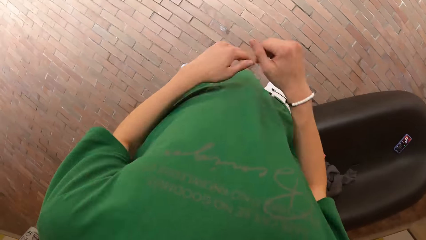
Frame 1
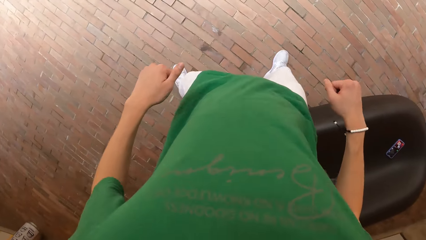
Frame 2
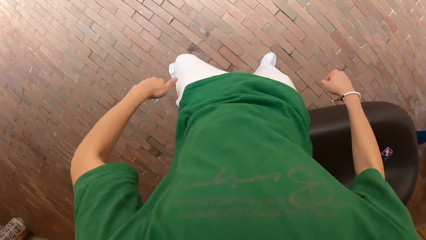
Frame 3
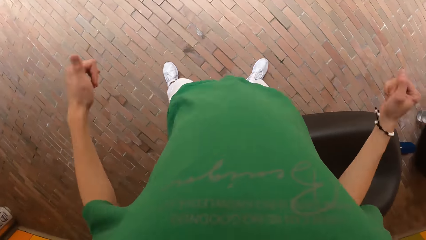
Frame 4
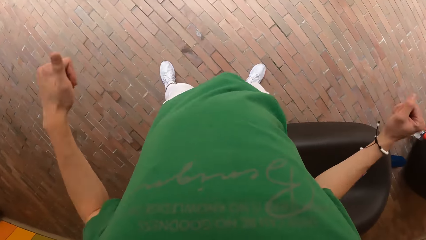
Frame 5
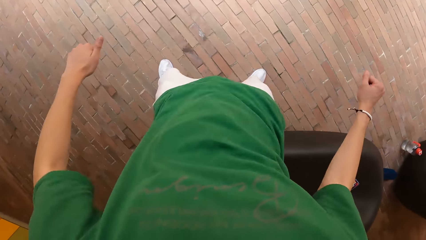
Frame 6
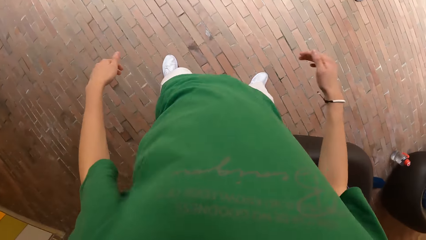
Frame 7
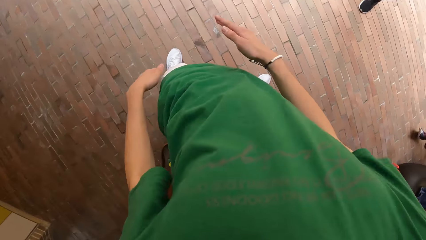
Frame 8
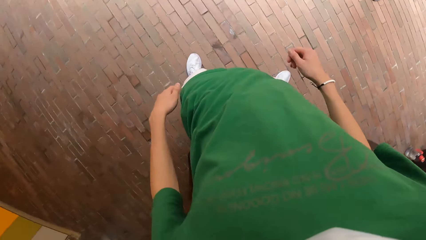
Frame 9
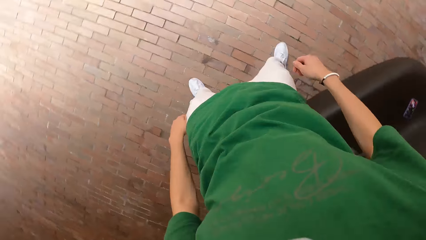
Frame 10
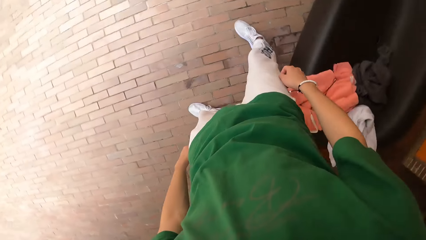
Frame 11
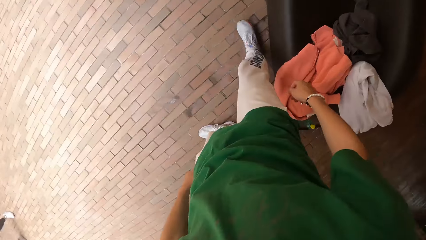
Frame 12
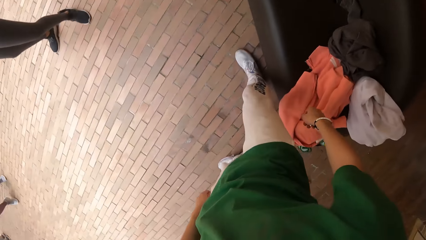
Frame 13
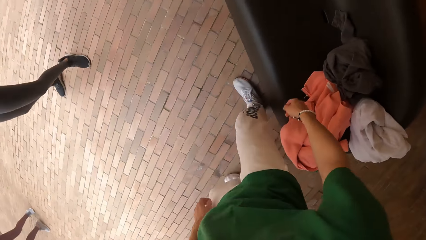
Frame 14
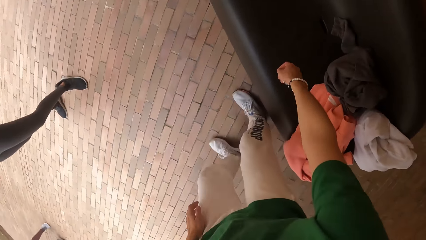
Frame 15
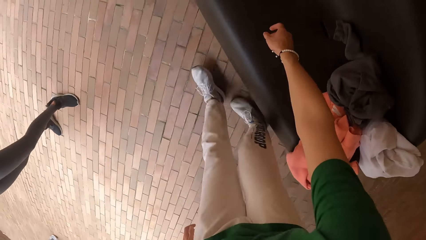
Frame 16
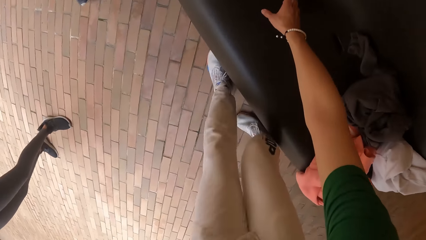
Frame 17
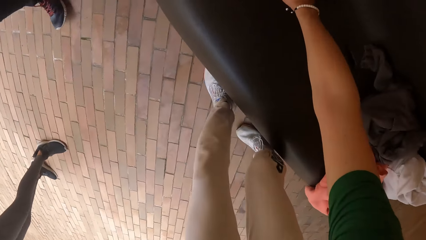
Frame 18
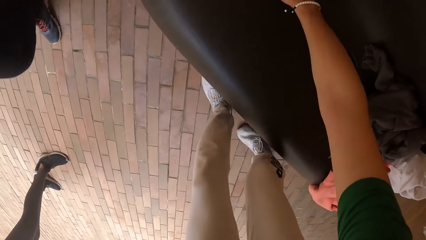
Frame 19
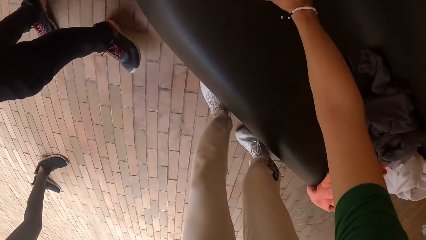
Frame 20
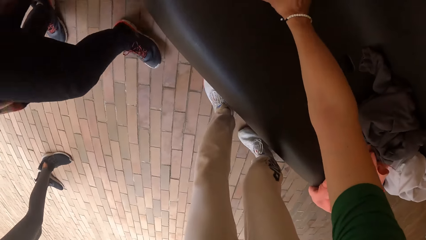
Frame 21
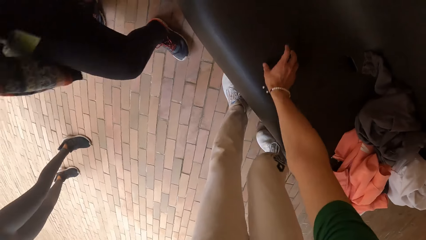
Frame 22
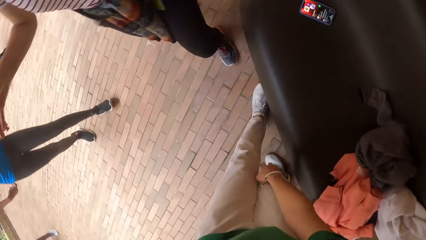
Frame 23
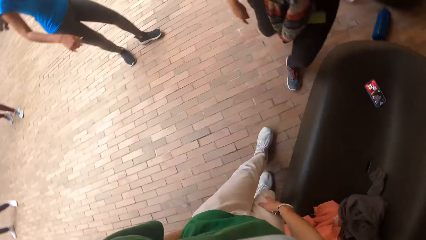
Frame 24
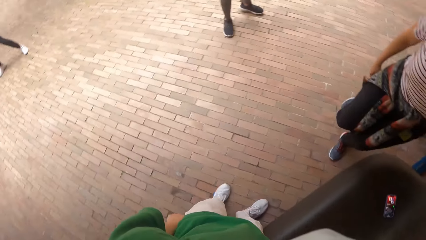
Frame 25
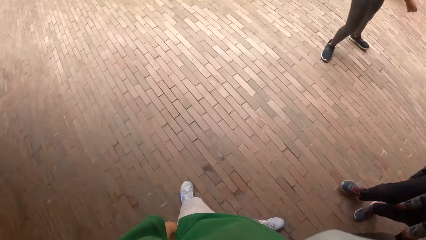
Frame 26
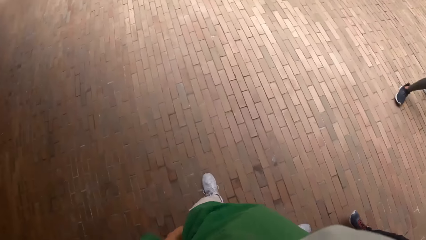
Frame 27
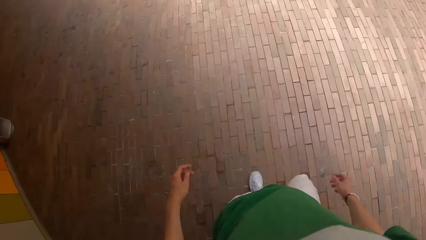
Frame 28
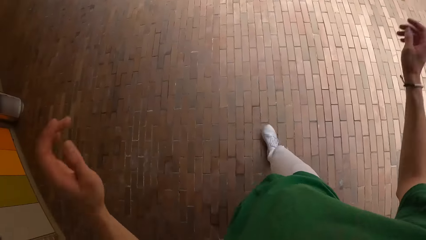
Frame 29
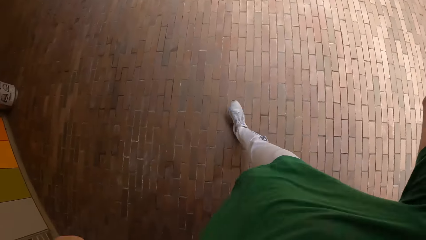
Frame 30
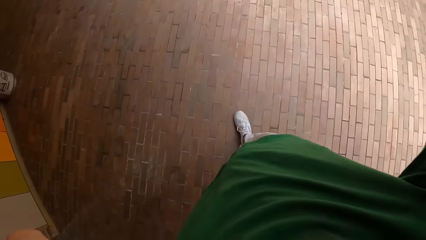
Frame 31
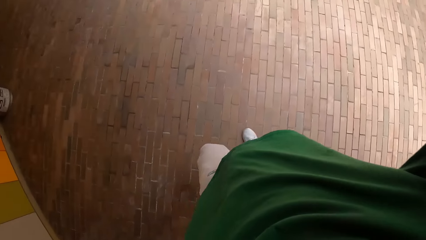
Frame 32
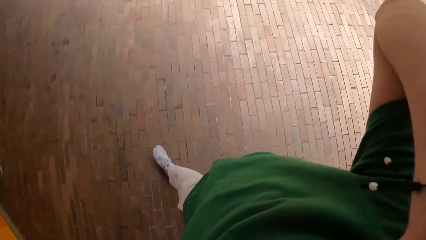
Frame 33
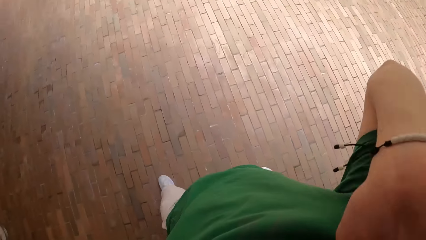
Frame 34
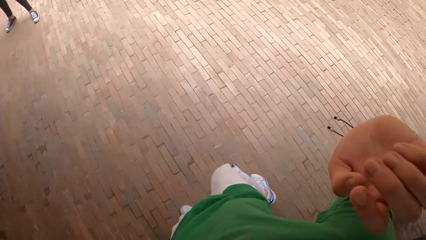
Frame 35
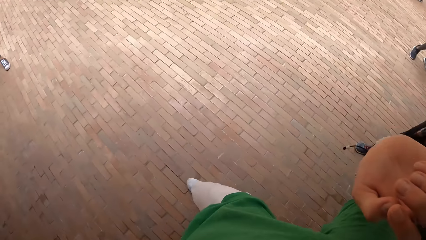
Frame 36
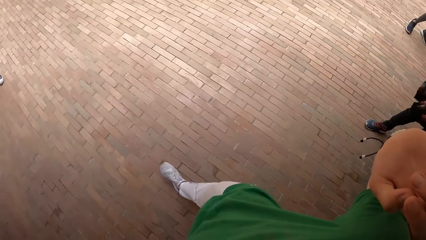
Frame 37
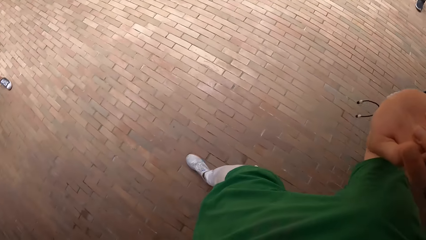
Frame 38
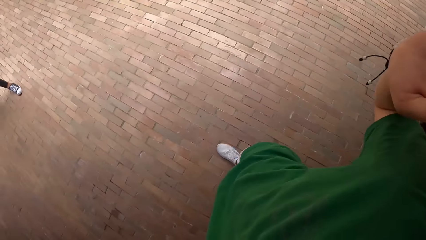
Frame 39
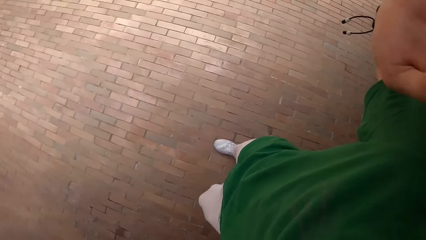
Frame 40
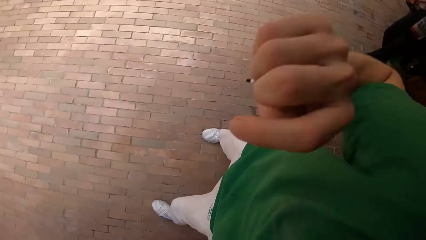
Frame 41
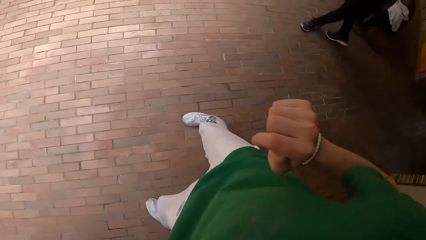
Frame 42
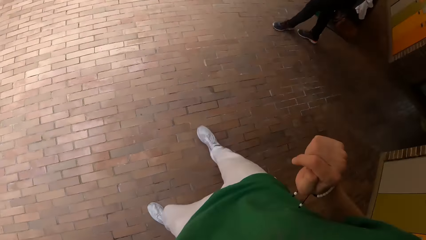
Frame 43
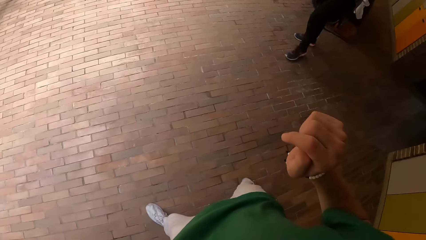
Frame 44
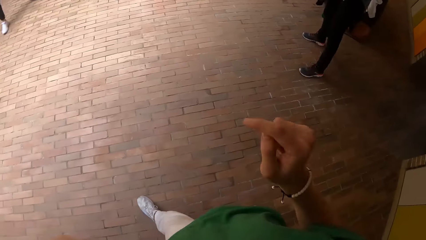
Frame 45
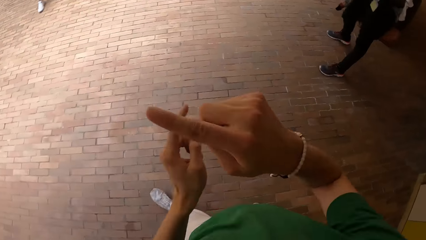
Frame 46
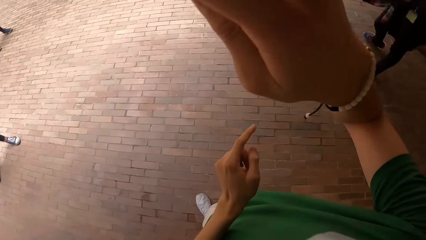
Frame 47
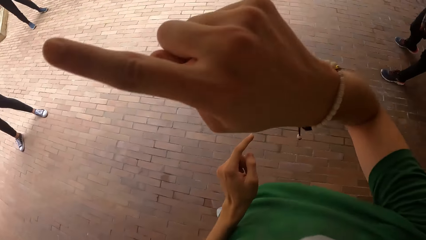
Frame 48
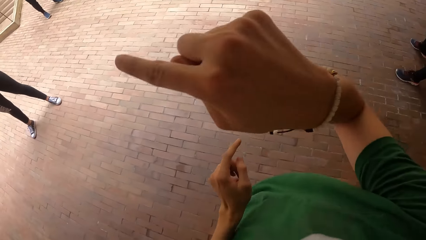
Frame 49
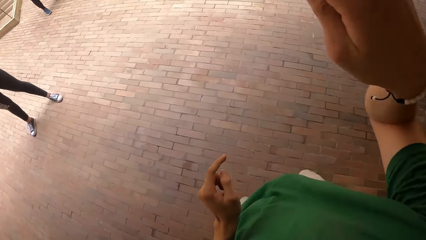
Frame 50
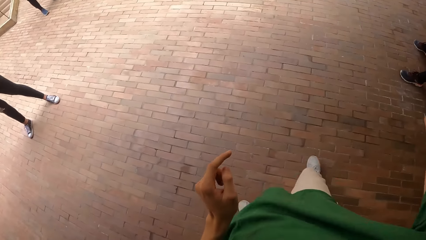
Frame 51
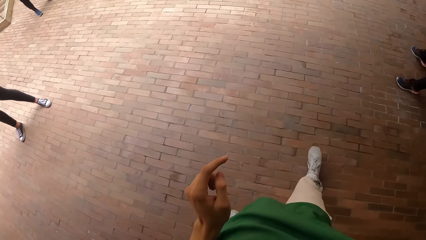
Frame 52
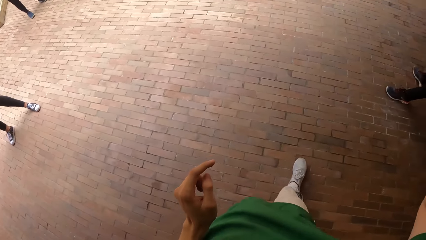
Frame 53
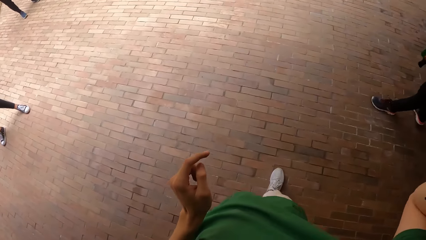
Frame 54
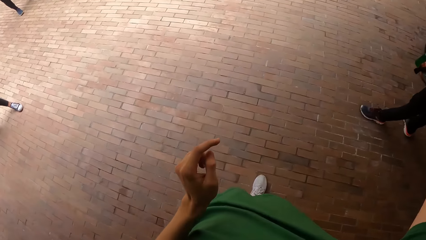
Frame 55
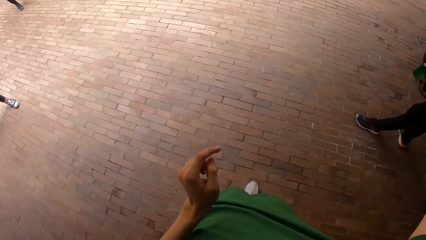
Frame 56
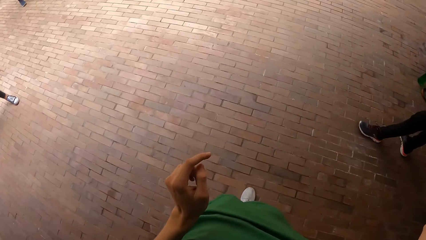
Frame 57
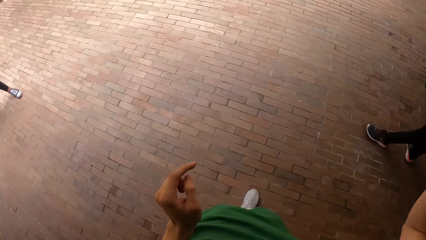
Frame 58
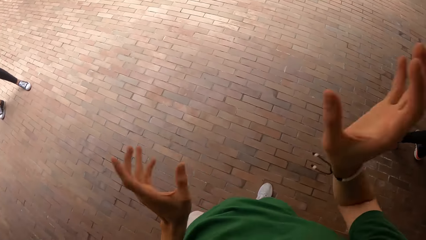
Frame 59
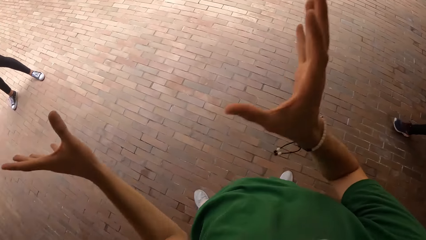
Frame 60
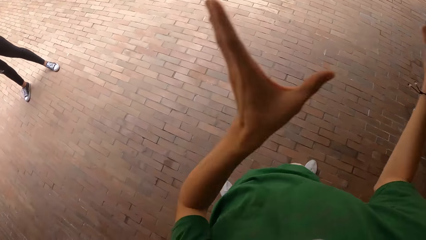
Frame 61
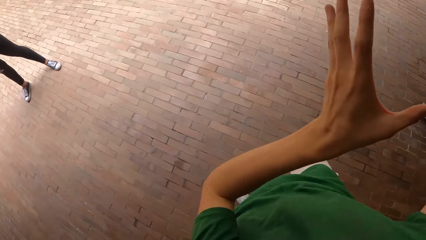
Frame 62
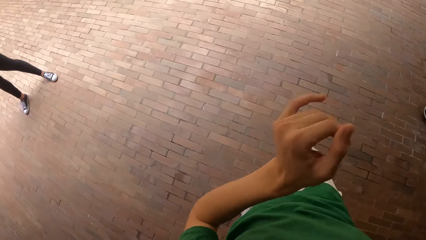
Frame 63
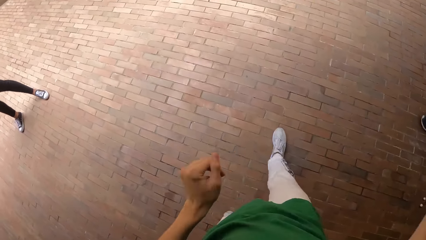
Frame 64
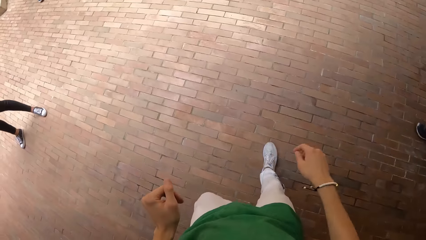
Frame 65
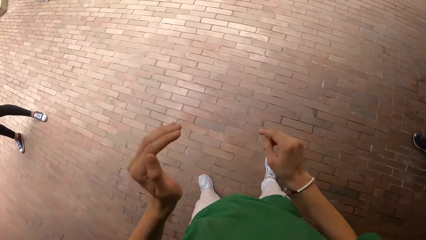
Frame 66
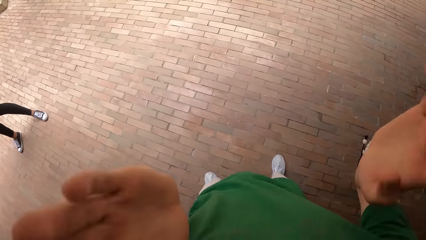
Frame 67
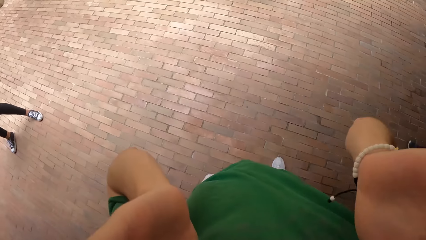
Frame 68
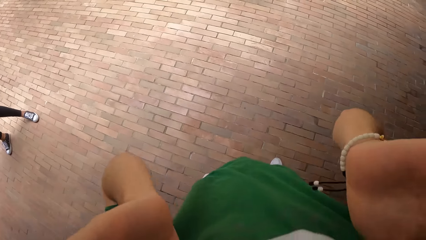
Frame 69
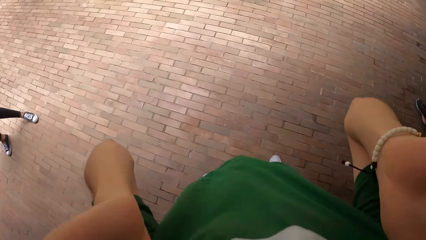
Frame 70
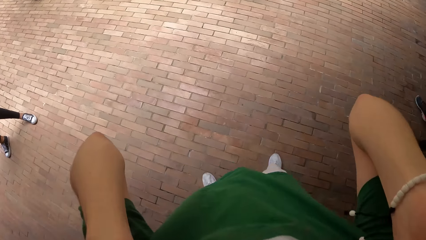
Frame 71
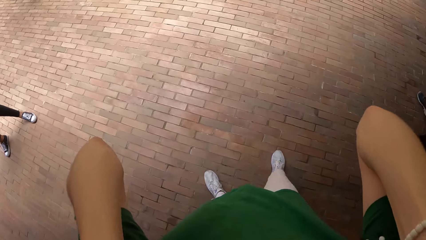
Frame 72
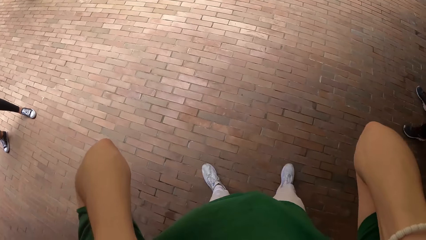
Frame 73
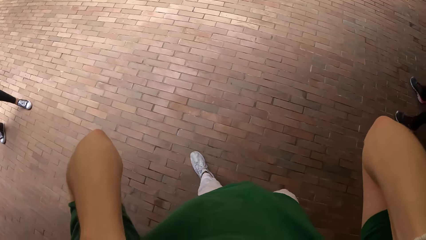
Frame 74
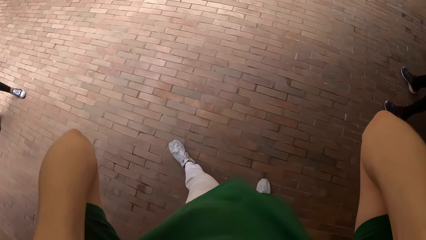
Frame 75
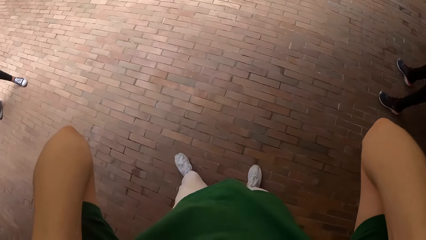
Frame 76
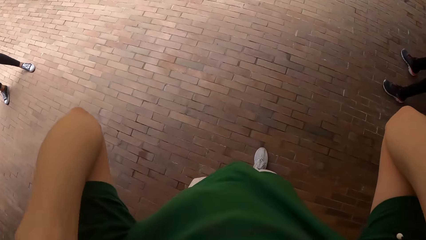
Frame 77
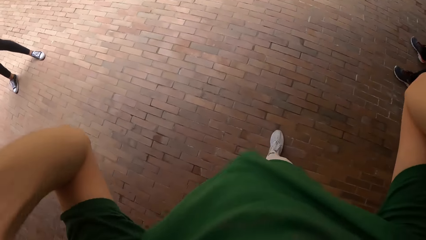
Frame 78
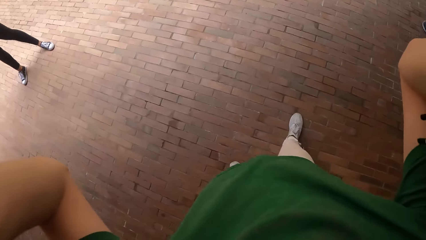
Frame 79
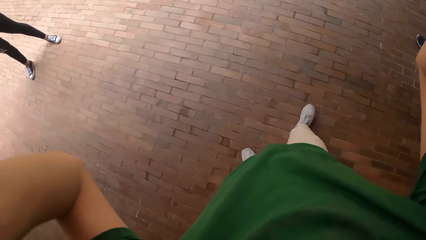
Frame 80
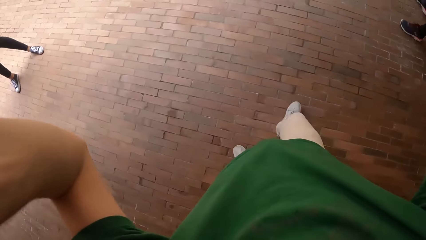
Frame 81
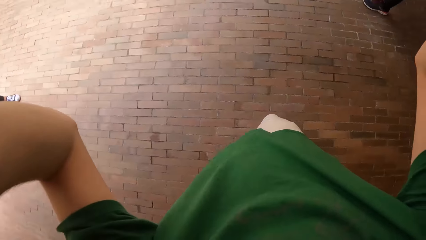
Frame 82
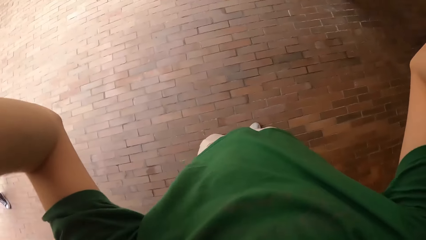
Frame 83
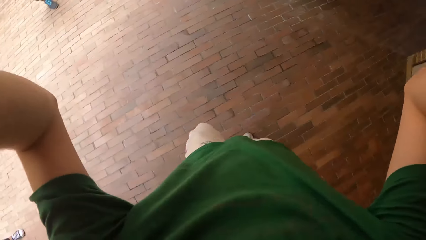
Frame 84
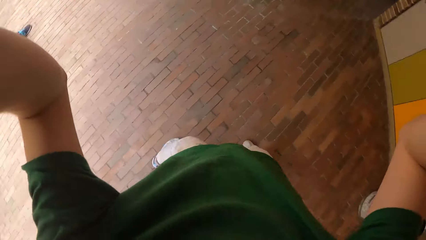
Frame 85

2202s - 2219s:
The camera wearer turns right. He operates the phone on the couch with his right hand. He turns forward. He adjusts his camera on his head with both hands. He walks forward. He instructs a group of people in the studio. He converses. He walks forward. He adjusts his camera on his head with both hands. He walks backwards.
